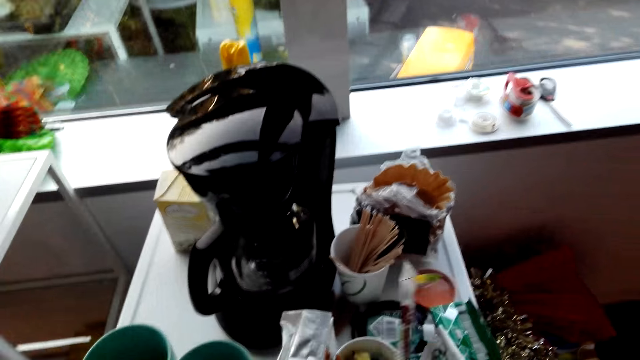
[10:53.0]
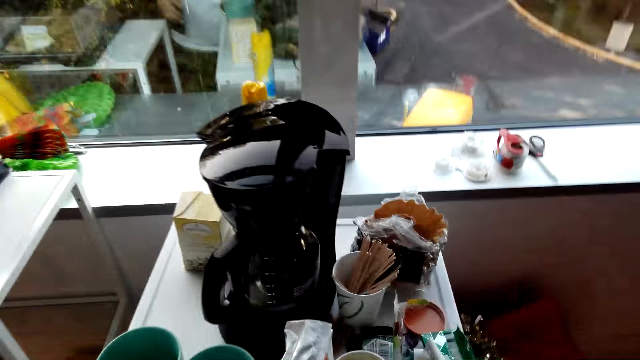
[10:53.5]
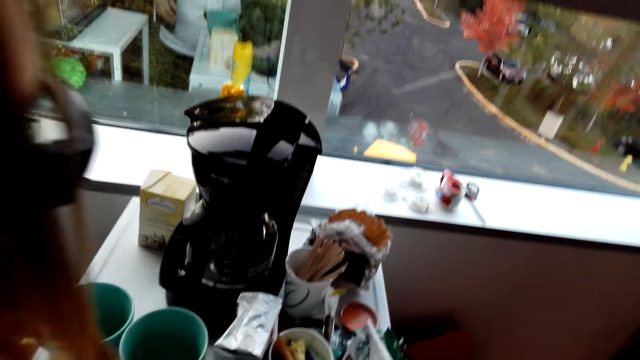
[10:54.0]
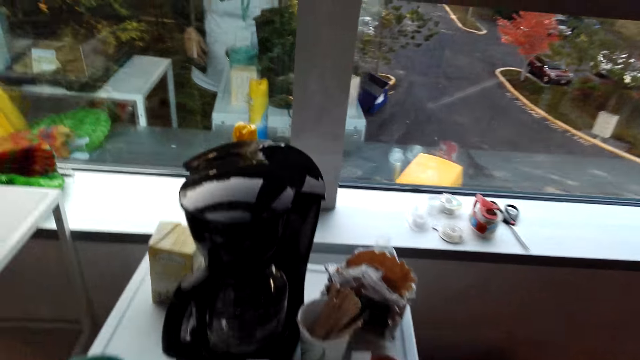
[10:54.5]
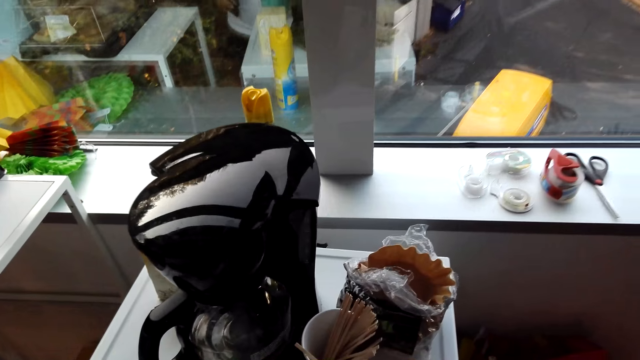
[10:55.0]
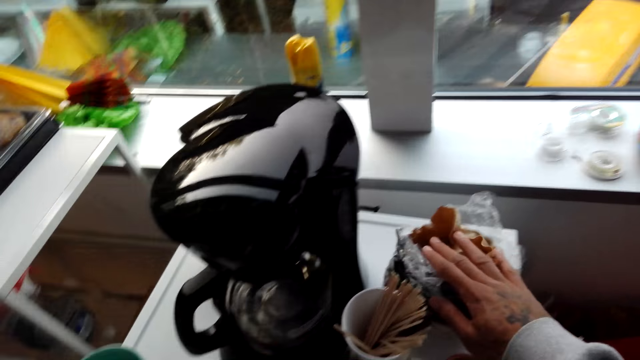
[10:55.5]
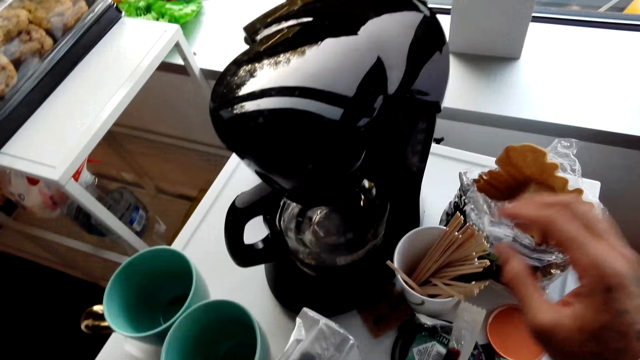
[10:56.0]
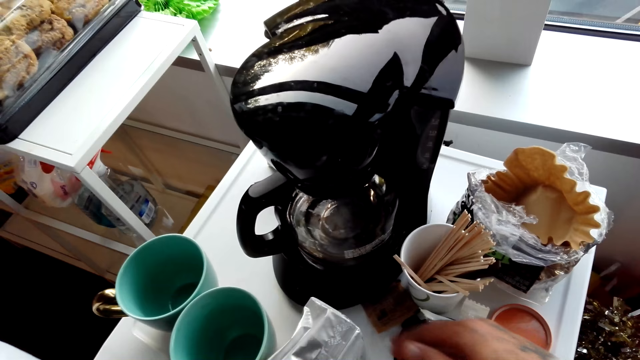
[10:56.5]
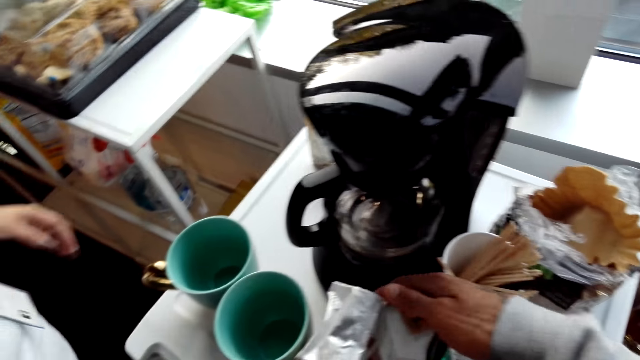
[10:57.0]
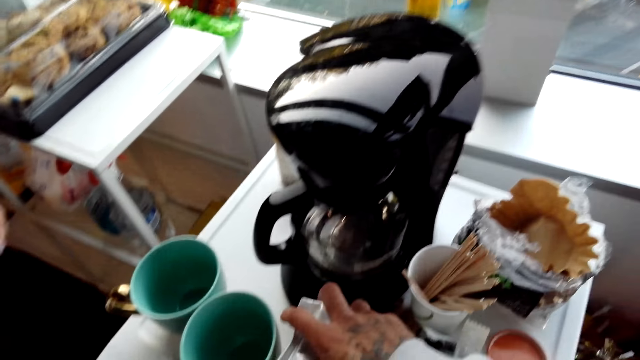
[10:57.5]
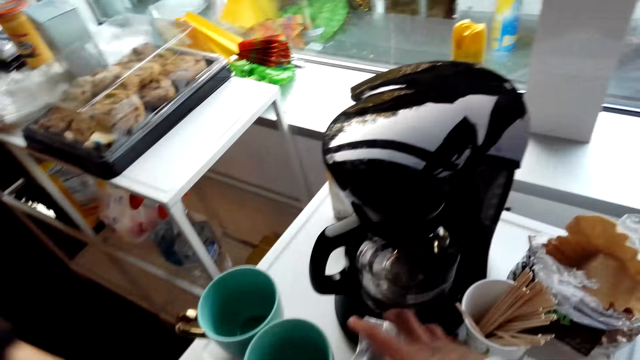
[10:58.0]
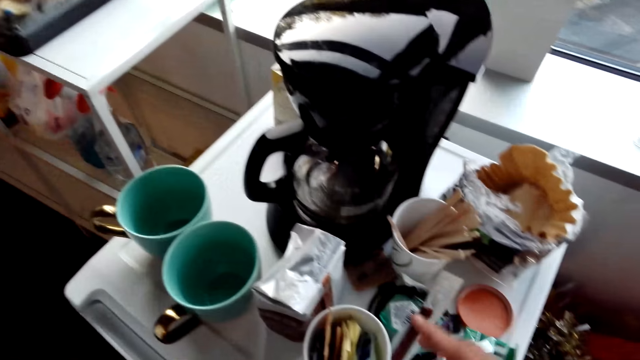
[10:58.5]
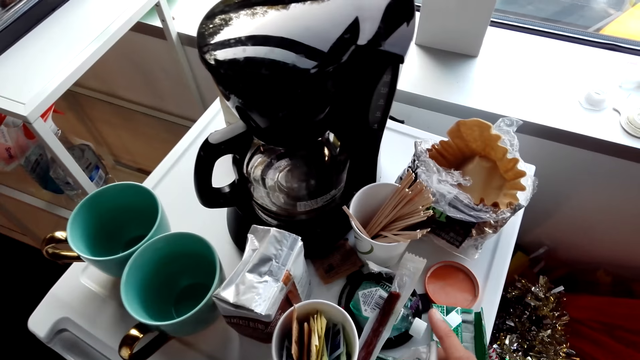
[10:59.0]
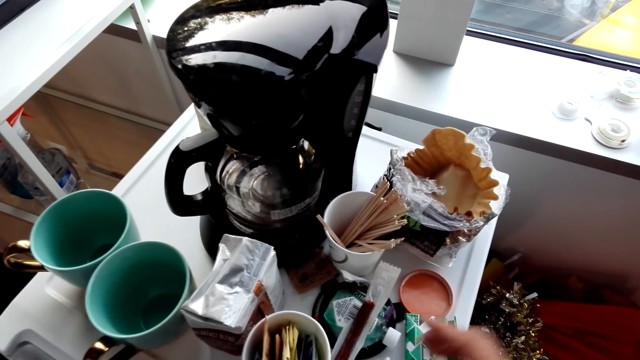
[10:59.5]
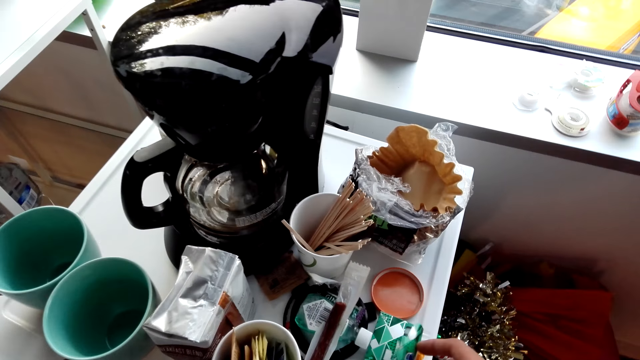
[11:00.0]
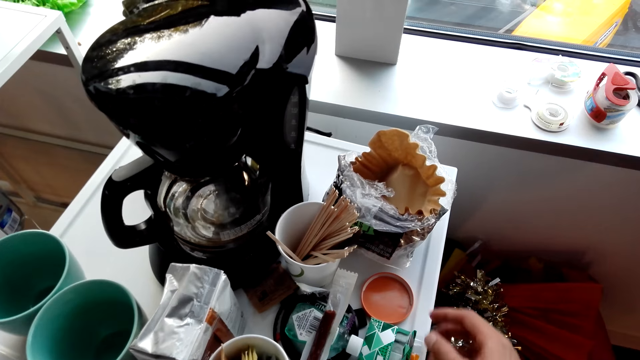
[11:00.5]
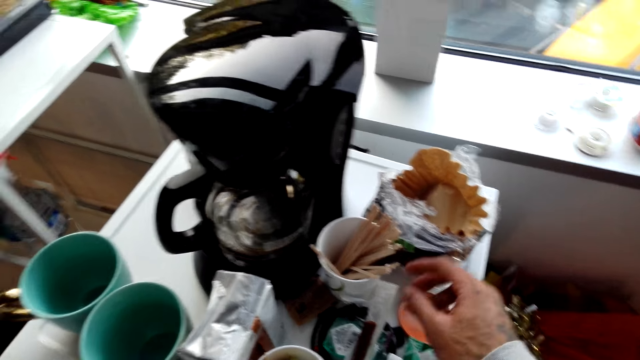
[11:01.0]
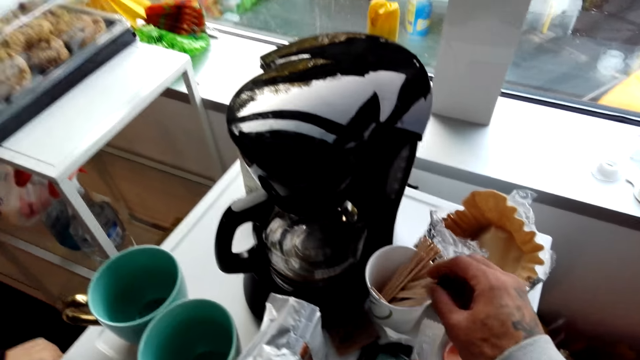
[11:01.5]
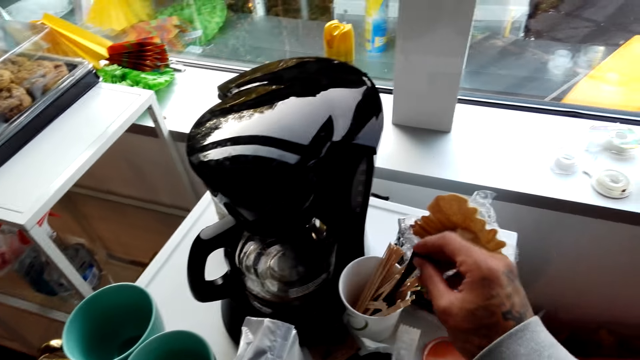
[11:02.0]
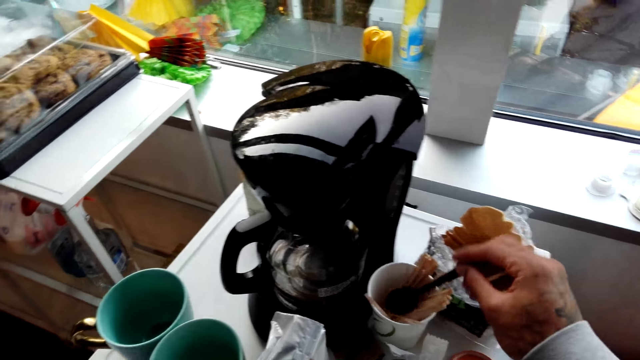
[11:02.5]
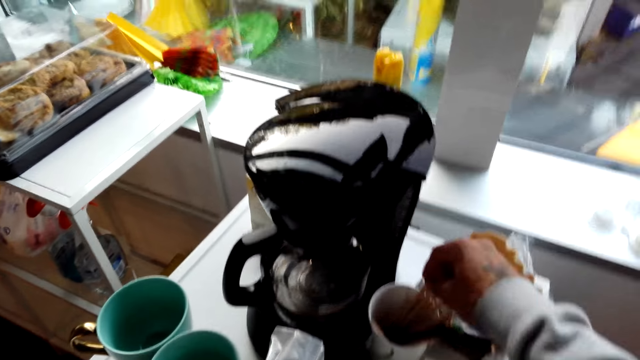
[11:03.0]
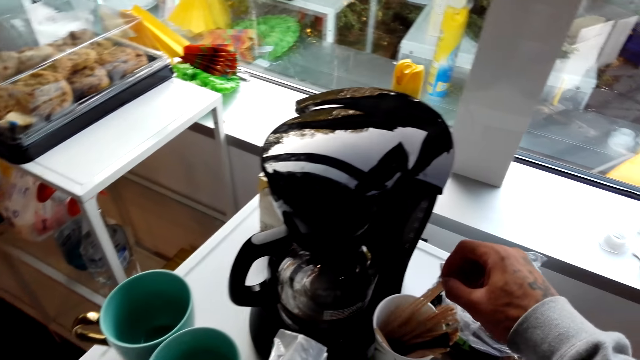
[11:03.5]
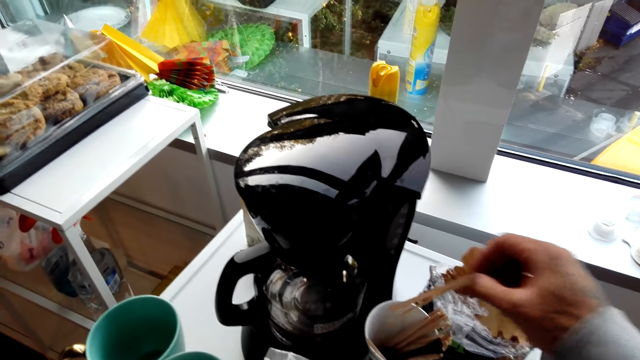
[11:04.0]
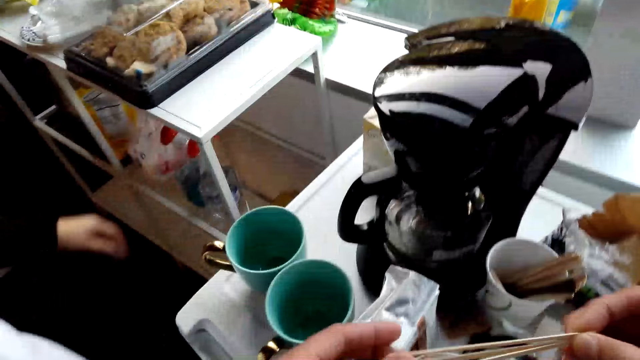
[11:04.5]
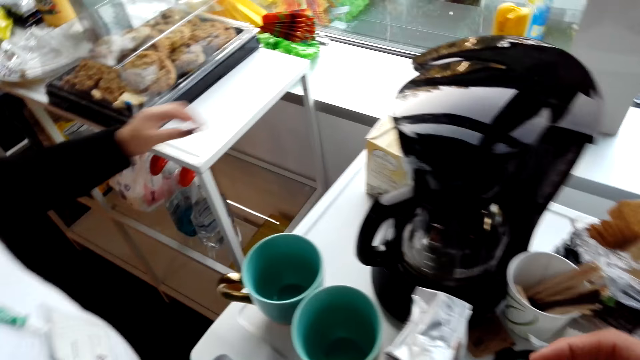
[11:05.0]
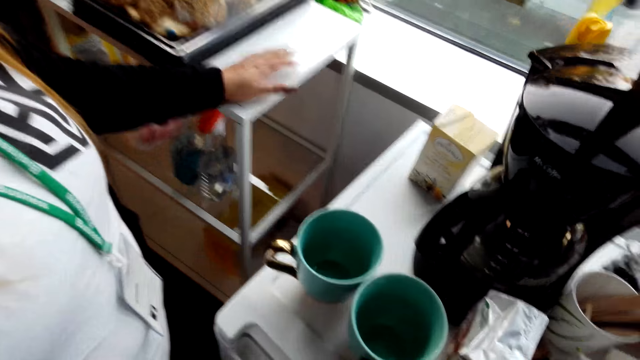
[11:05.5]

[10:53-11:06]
The camera wearer touches the coffee filters with his right hand. He touches the packet of coffee with his right hand. He picks up a spoon. He picks up stir sticks from the cup with his right hand.

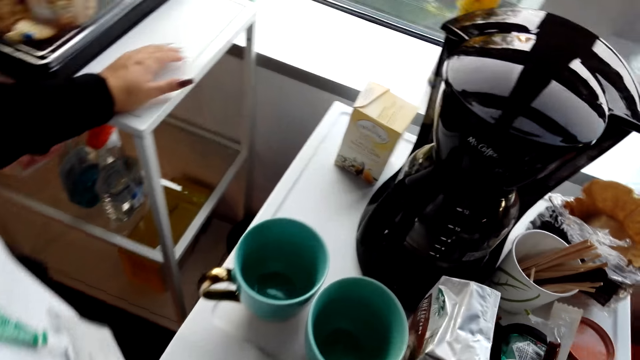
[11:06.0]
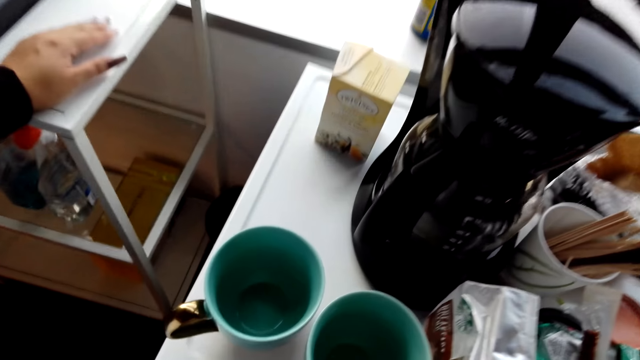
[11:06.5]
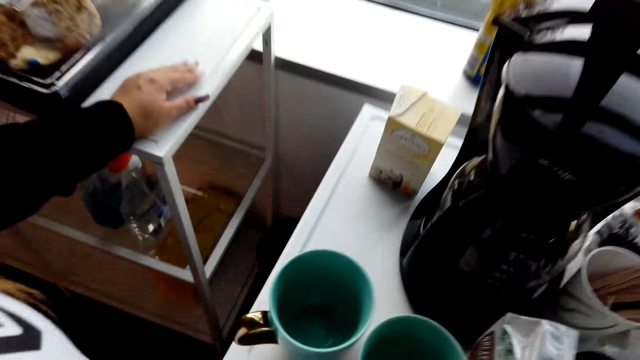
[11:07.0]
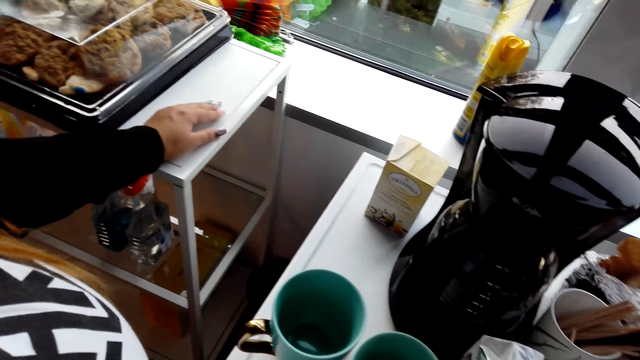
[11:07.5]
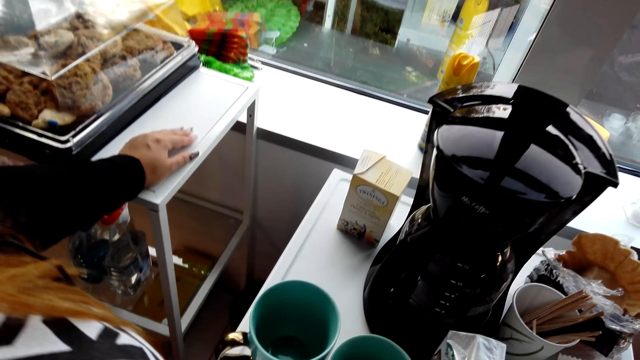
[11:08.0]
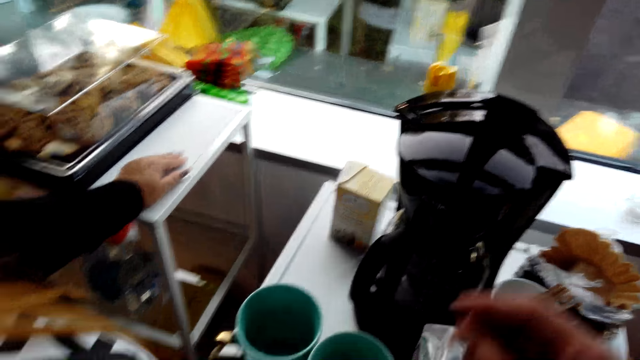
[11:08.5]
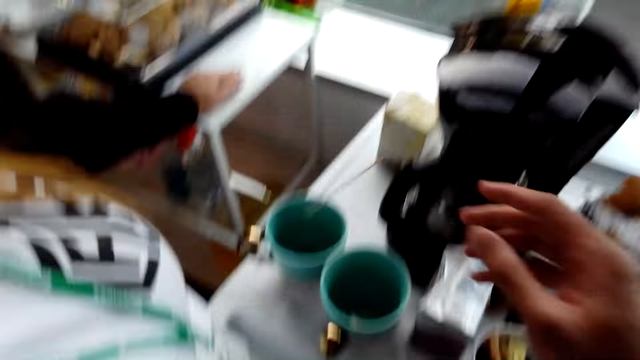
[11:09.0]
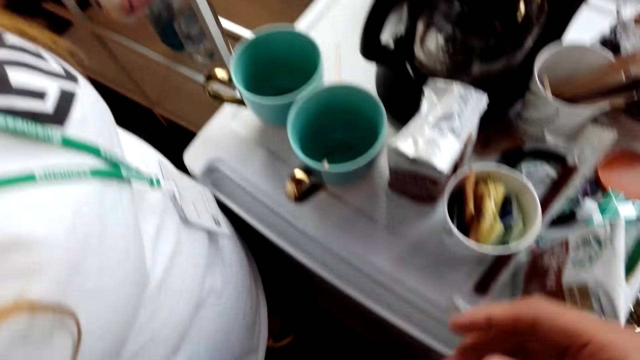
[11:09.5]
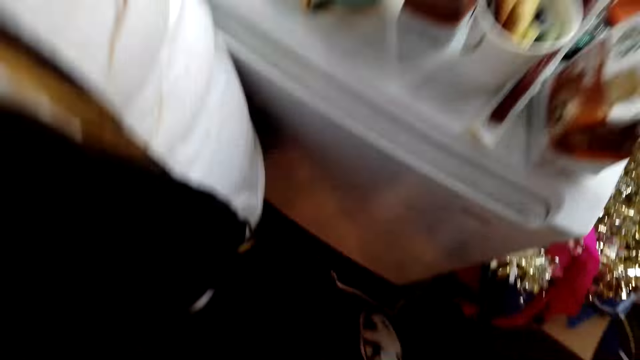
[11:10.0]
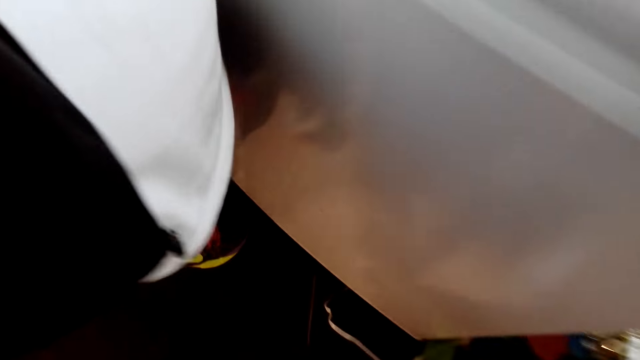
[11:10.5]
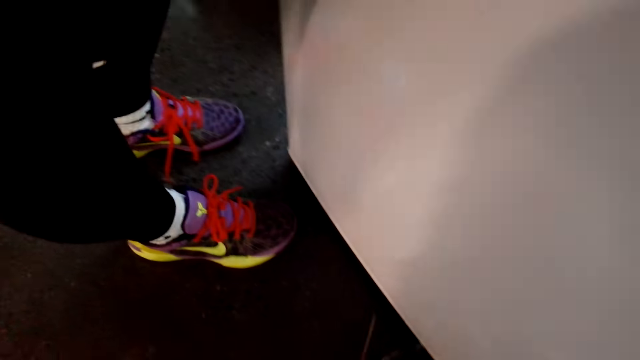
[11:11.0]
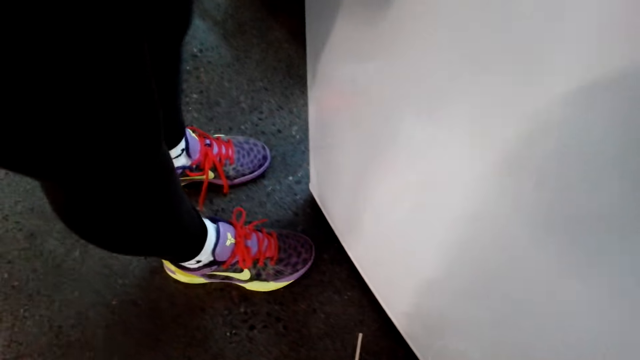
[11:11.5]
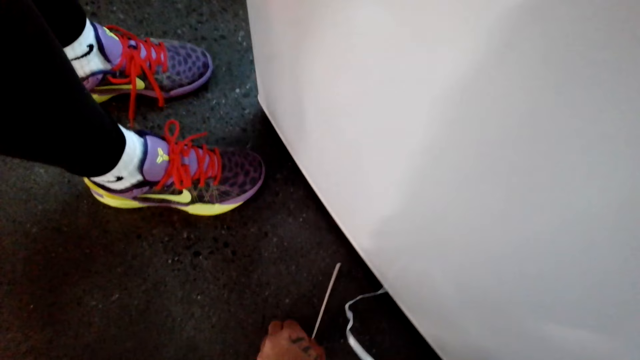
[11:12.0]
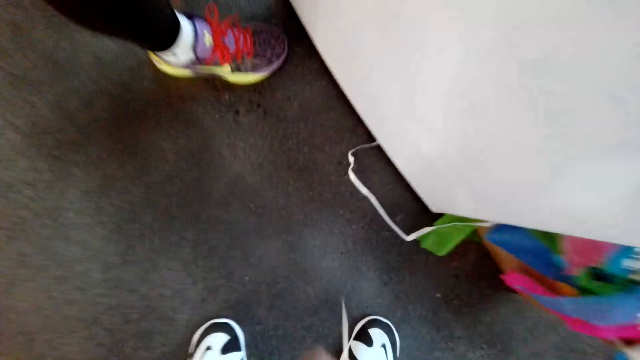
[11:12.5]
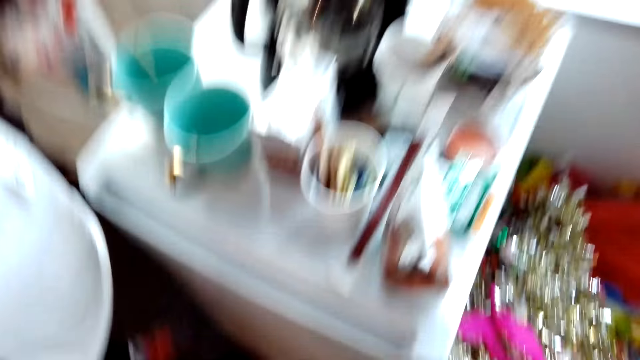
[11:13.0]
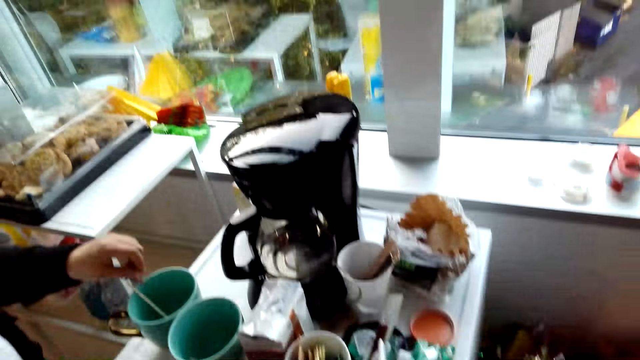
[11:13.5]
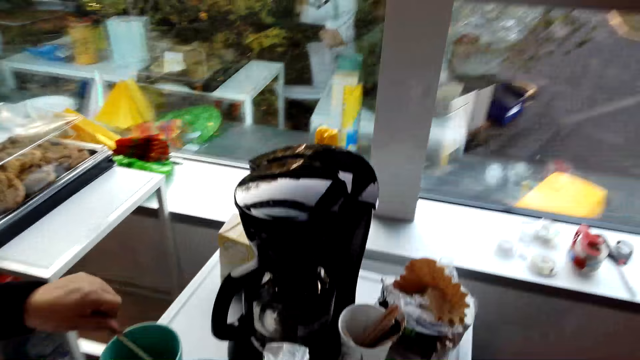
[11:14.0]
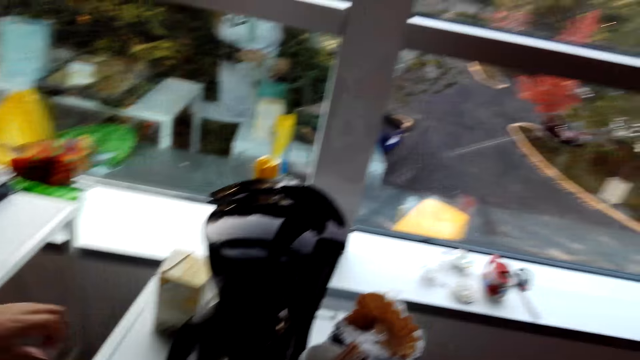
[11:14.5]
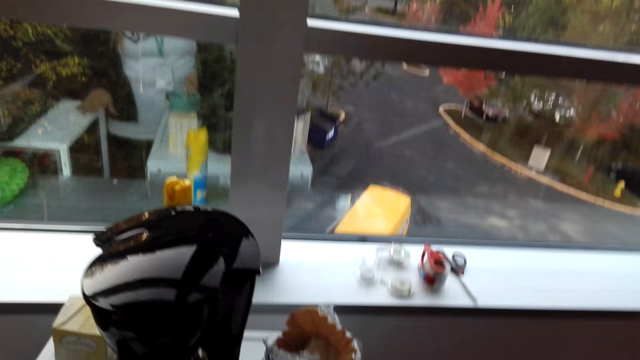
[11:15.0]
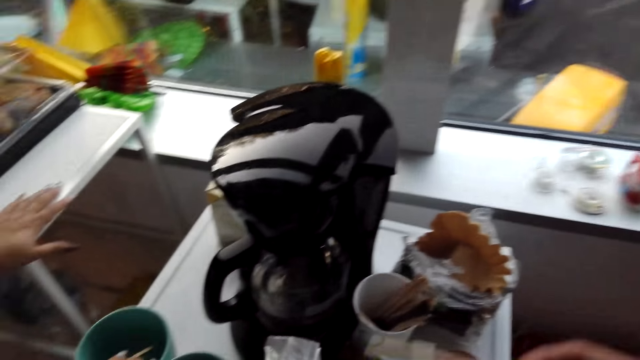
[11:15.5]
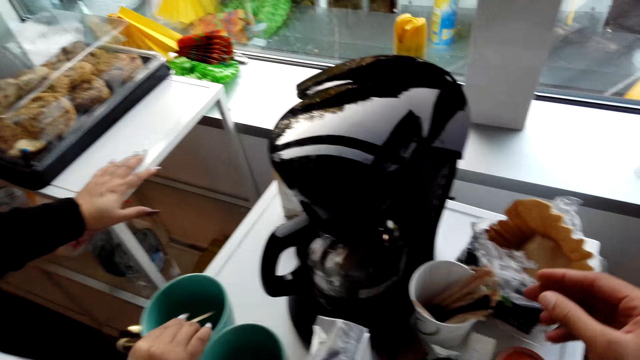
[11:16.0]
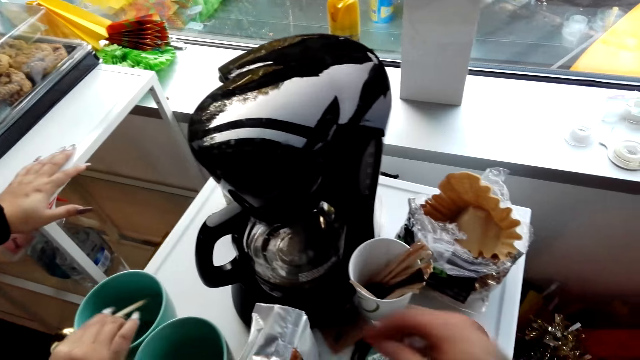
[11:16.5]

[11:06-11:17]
A woman places her hand on the table. The camera wearer puts the stir stick in the cup with his right hand. He picks up the stir stick from the ground with his left hand. The woman holds a stirring stick.
